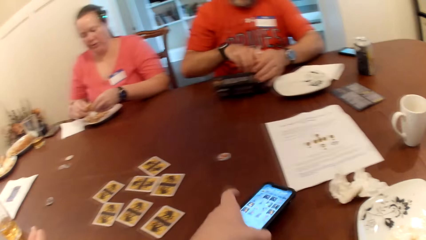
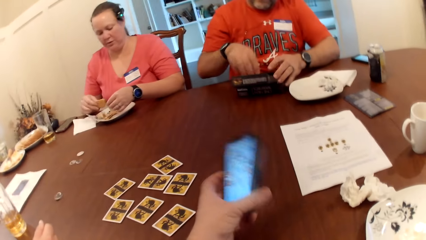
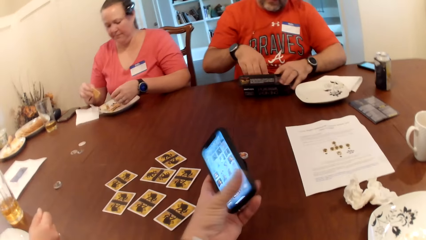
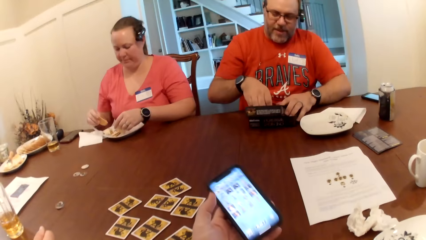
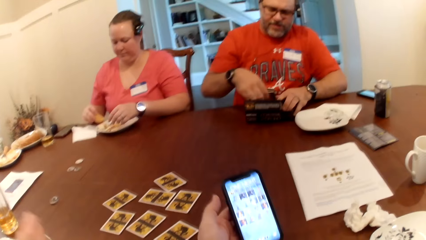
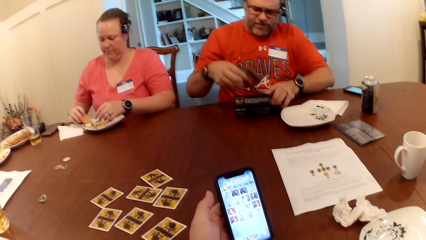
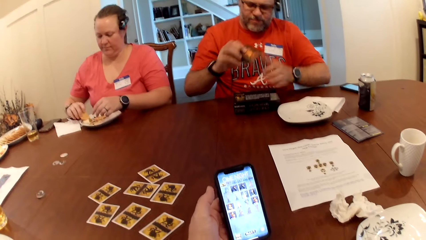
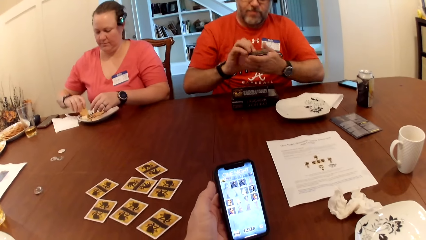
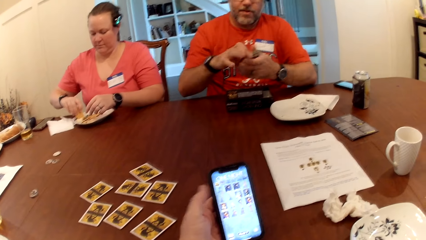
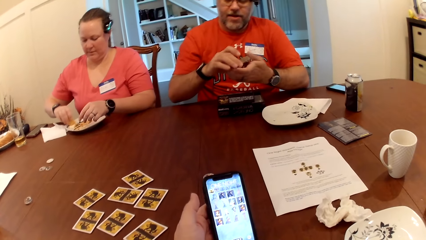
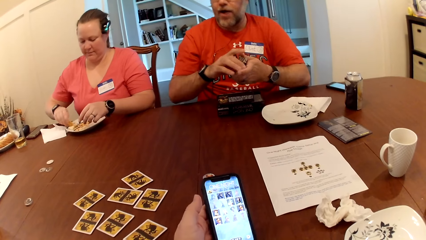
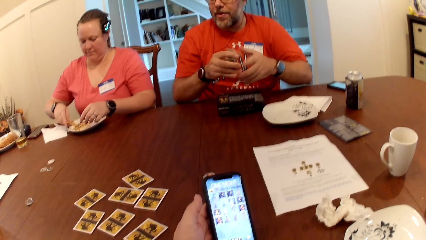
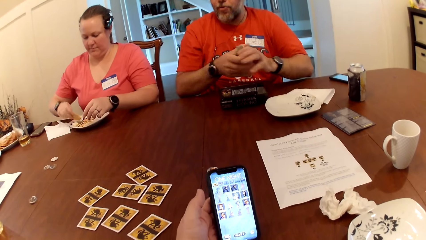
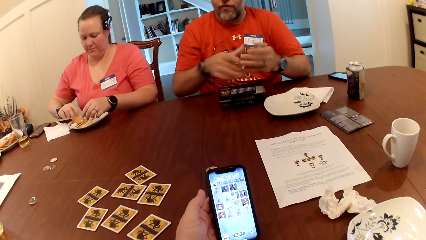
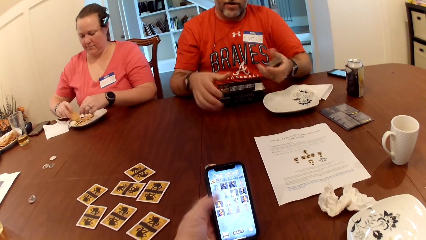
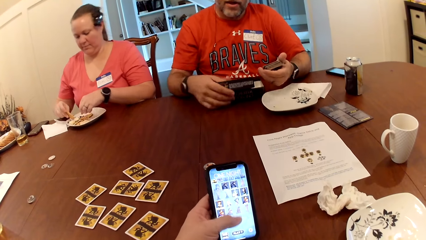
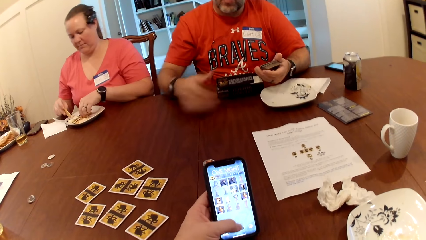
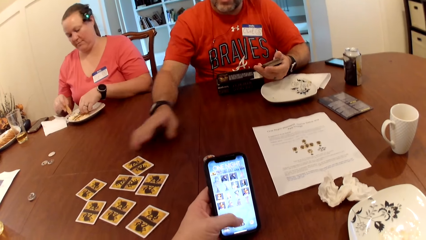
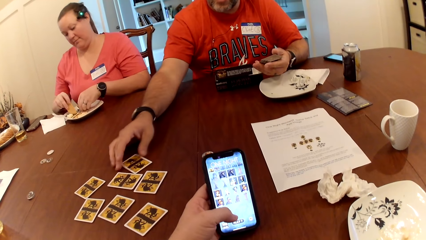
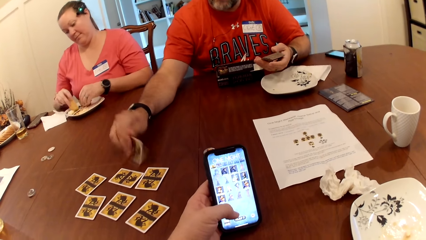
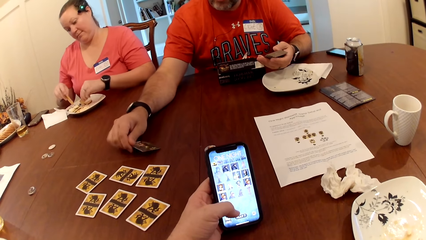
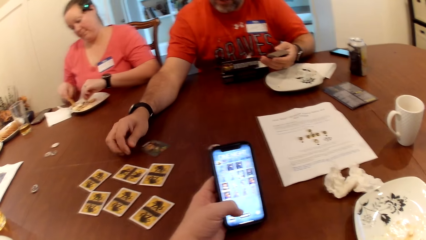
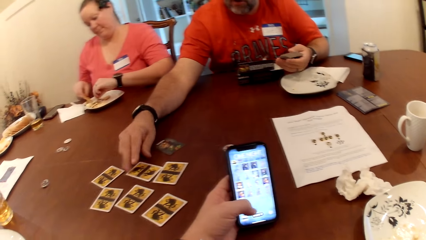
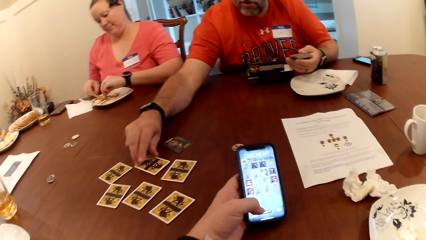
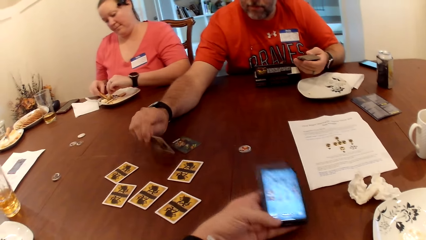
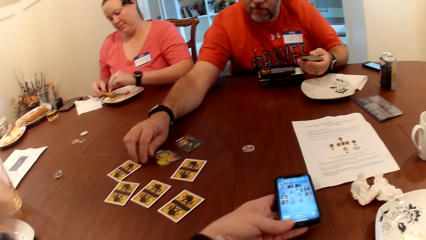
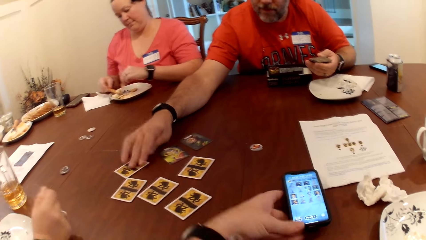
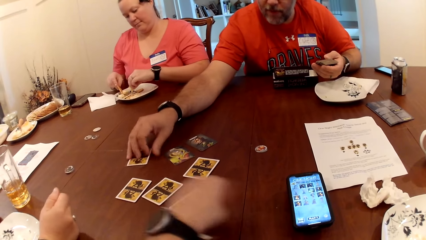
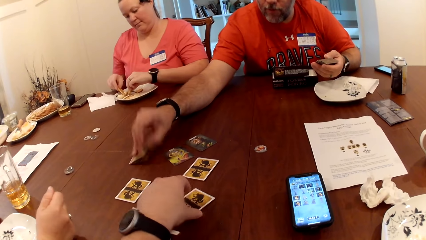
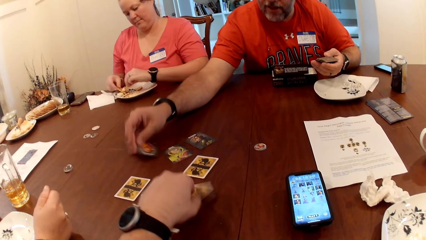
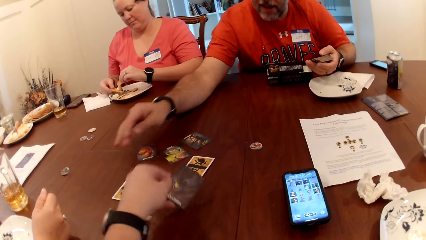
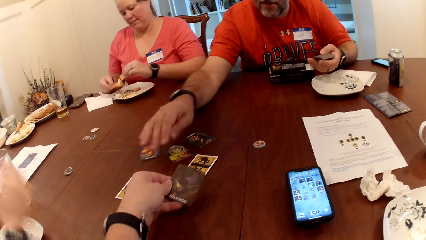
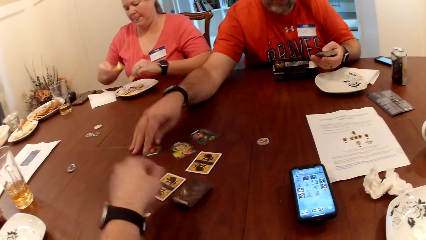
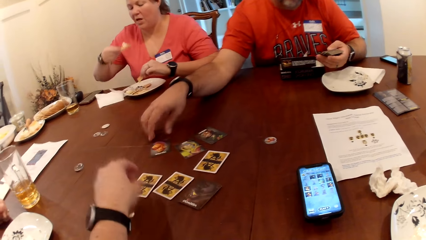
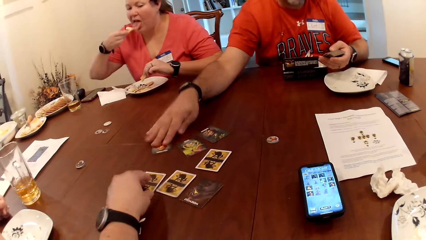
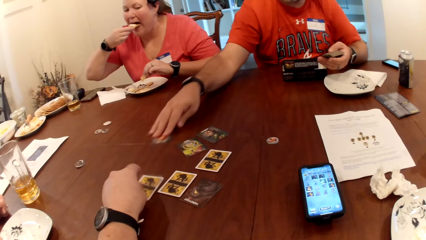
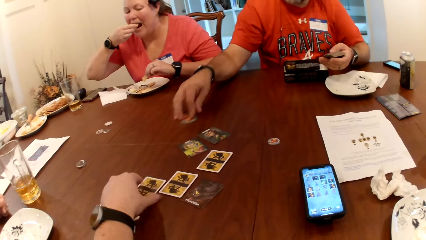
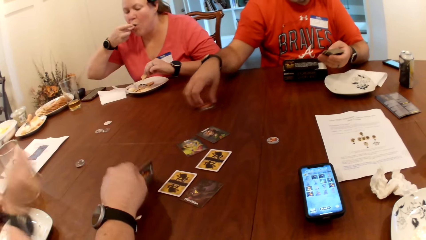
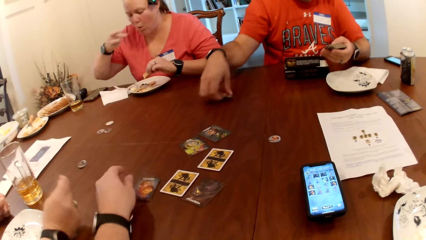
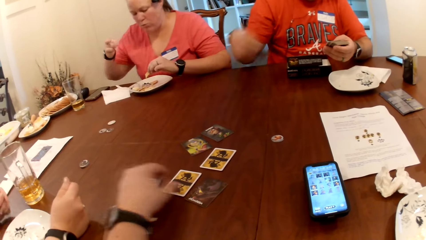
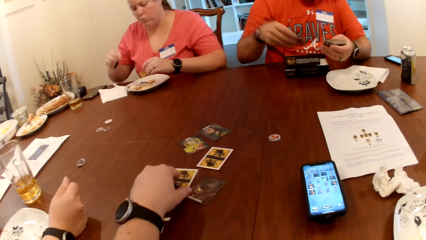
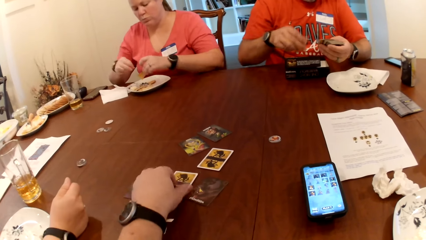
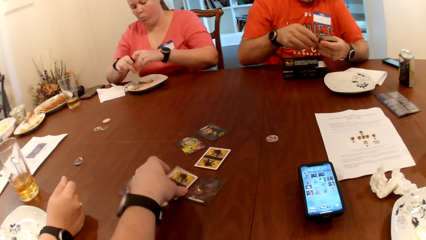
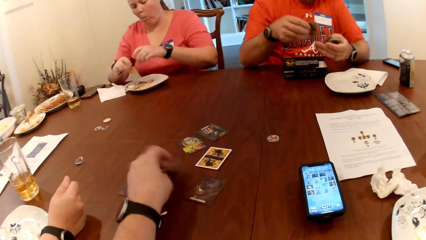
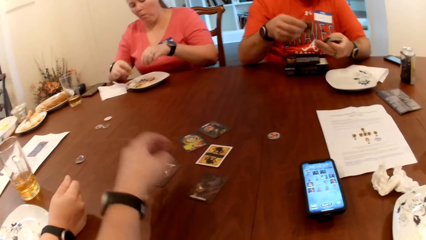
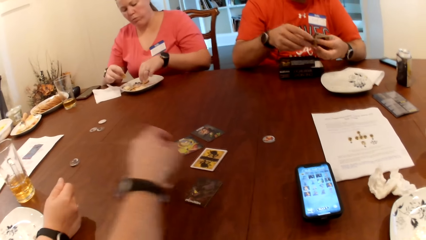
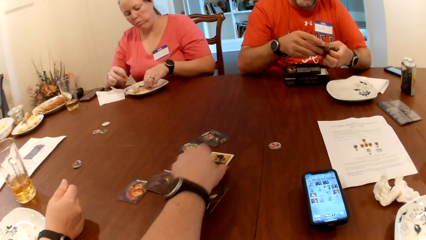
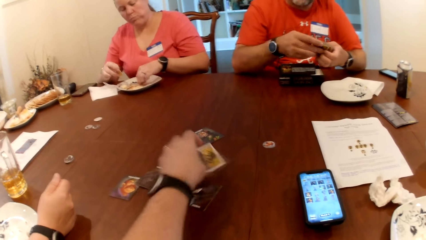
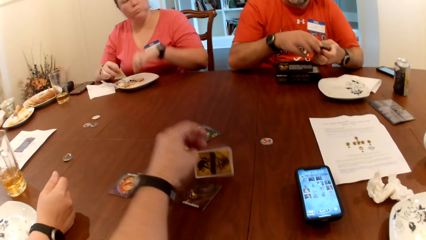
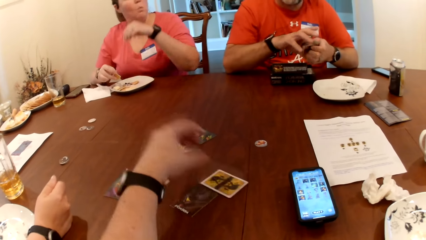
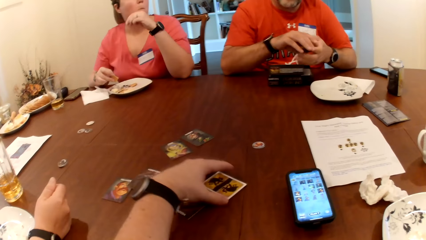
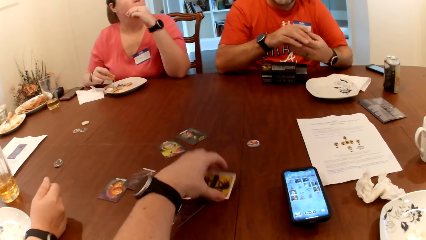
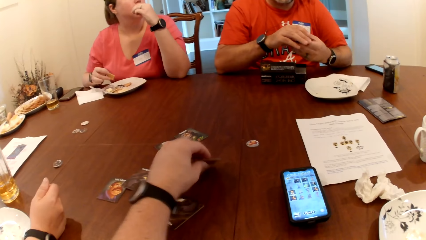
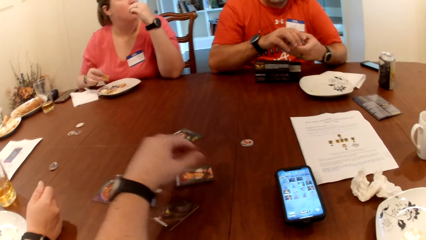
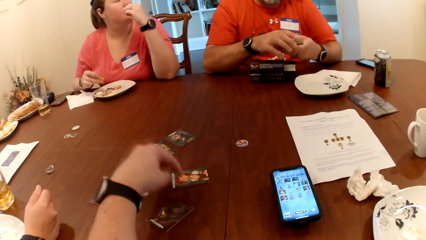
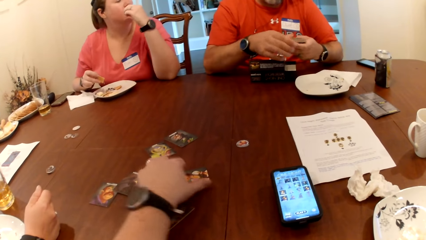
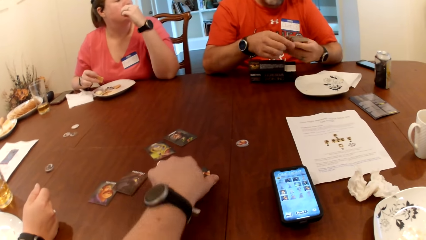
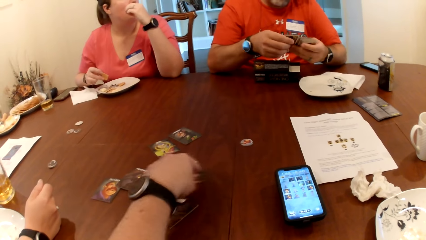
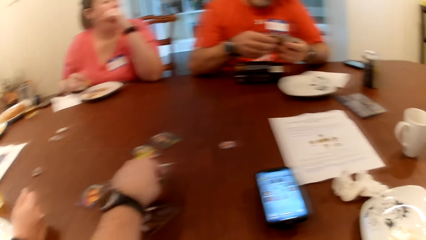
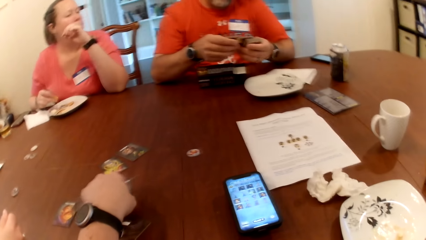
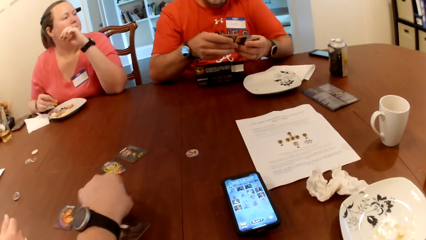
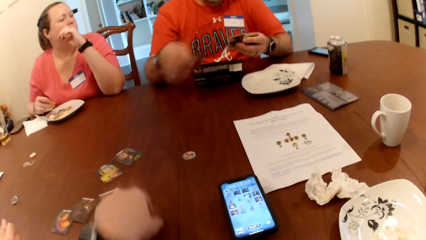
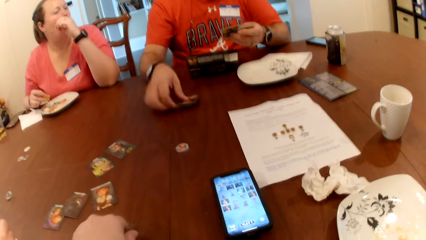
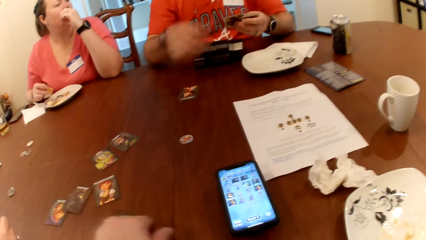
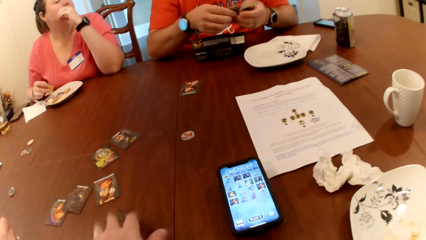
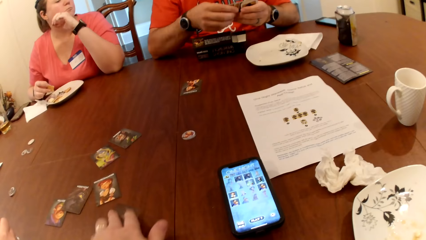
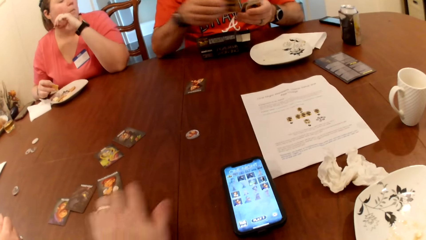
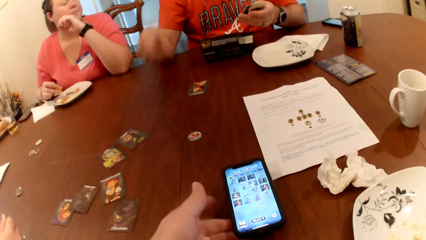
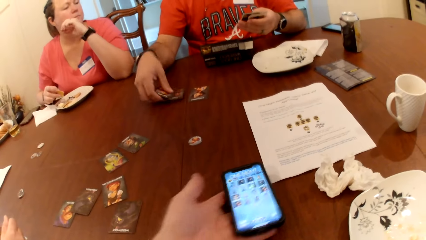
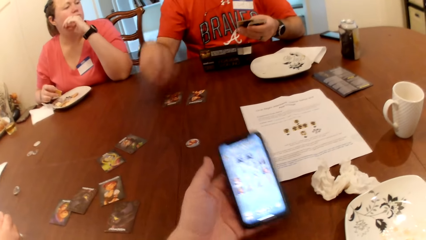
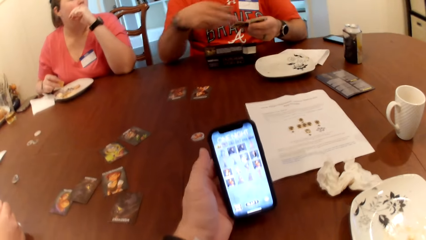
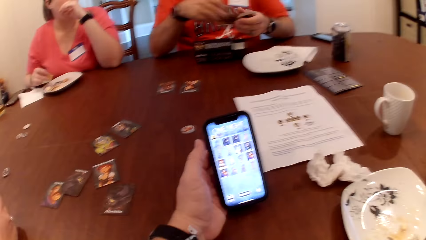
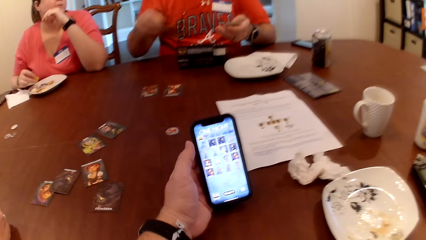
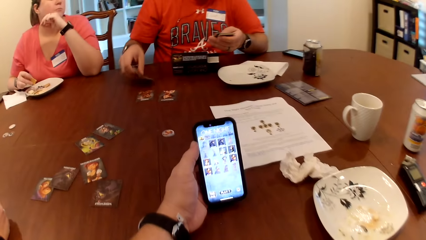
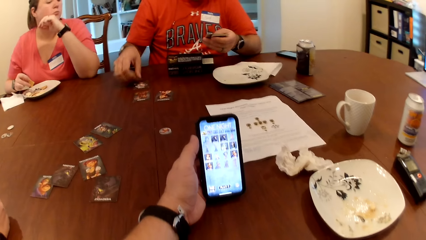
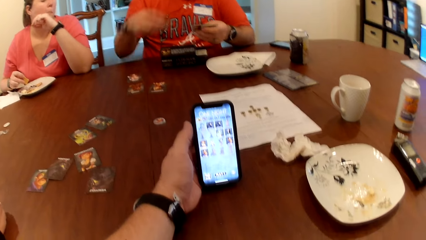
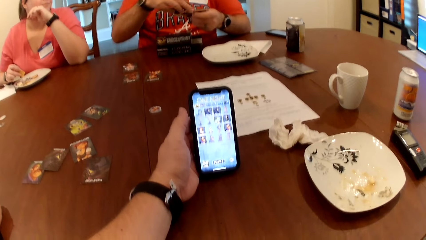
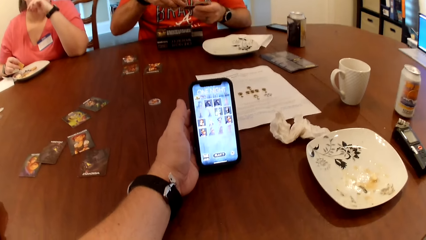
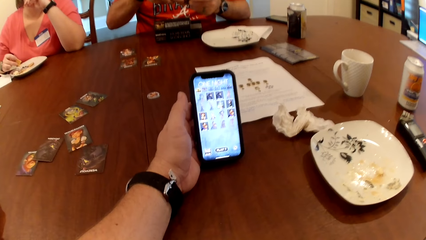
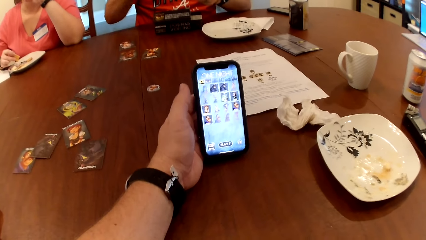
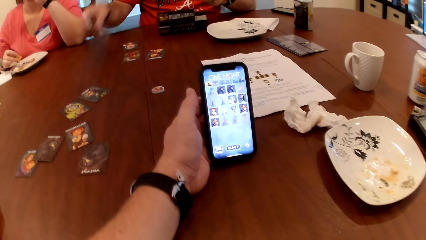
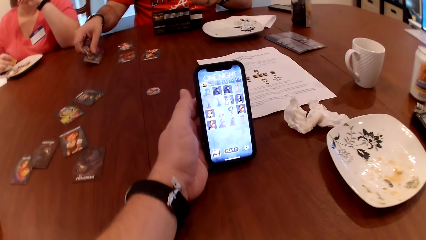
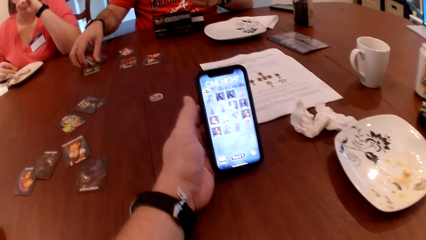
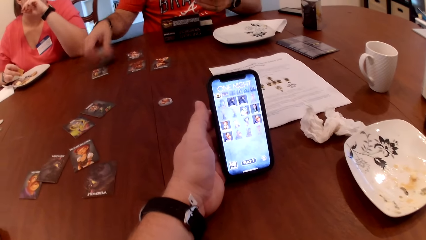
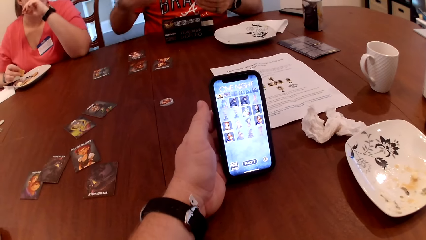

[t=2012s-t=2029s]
A man drops the carton on the table with his left hand. The camera wearer picks up the phone from the table with his left hand. A woman rubs a cookie on a salad in the plate with her right hand. The man picks up a set of cards in the carton on the table with his right hand. The camera wearer operates the phone with his left hand. The man shuffles the cards on the table with his right hand and flips the card on the table with his right hand. The woman picks up the cookie from the plate with her left hand. The man flips the card on the table with his right hand. He flips the card again. The camera wearer drops the phone on the table with his left hand. The man flips the card on the table with his right hand. The camera wearer flips the card on the table with his left hand. He lifts the card on the table. The woman eats the cookie from the plate with her right hand. The camera wearer throws the card on the table. The man moves the card on the table with his right hand. The camera wearer flips the card on the table with his left hand. The man picks up the card from the table with his right hand. The camera wearer flips the card on the table with his left hand. The woman picks up the cookie from the table with her left hand and eats the cookie from the plate with her left hand. The camera wearer flips the card on the table with his left hand and moves the card on the table with his left hand. The man drops the card on the table with his right hand. The camera wearer picks up the phone from the table with his left hand. The man drops the card on the table with his right hand. He drops the card again, removes his right hand from the table, and drops the card on the table with his right hand.
